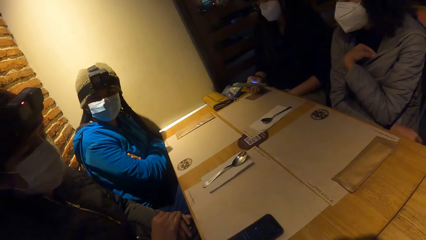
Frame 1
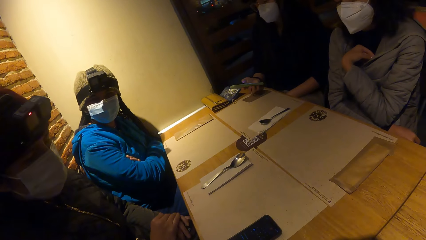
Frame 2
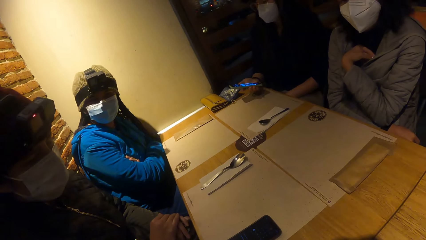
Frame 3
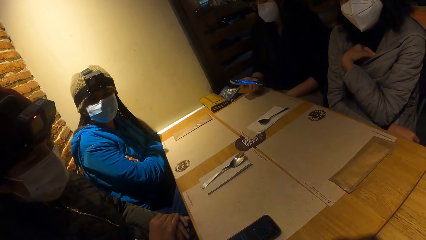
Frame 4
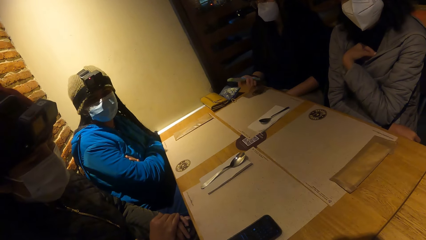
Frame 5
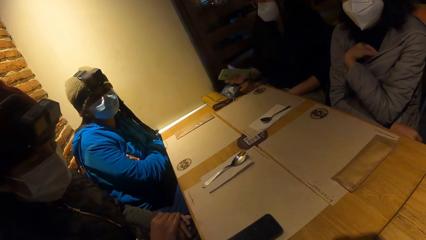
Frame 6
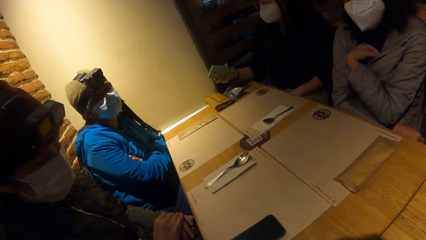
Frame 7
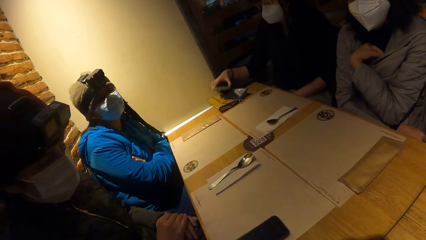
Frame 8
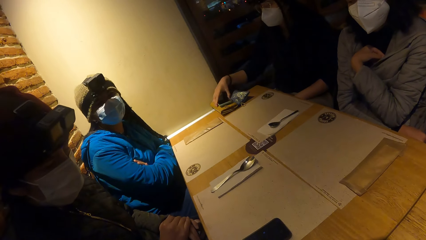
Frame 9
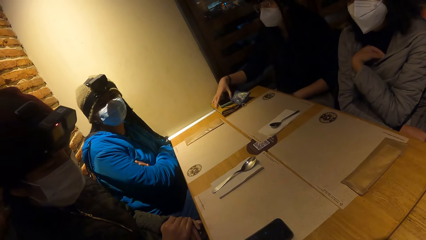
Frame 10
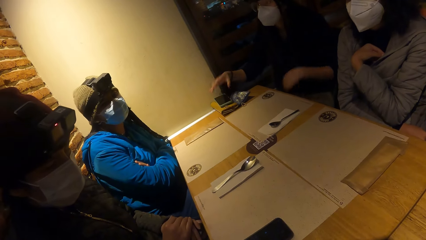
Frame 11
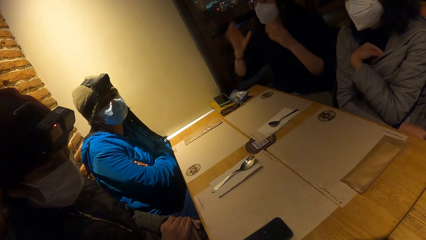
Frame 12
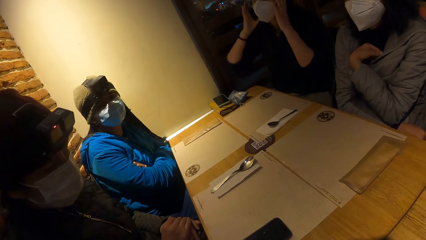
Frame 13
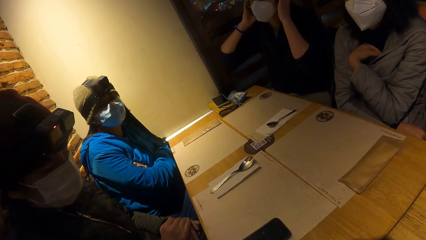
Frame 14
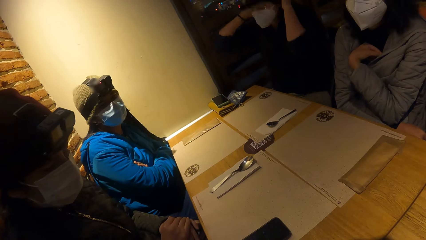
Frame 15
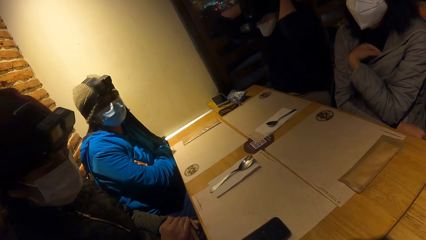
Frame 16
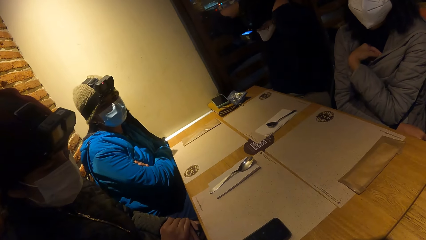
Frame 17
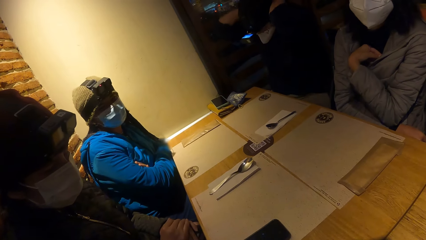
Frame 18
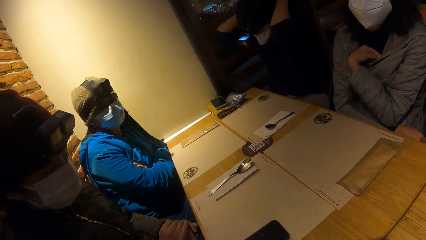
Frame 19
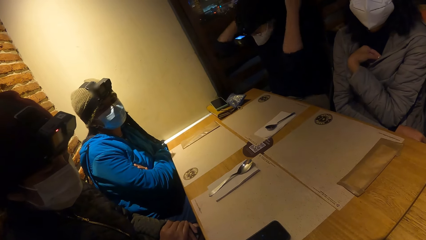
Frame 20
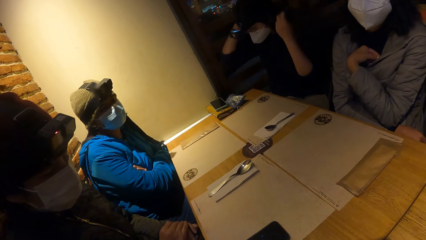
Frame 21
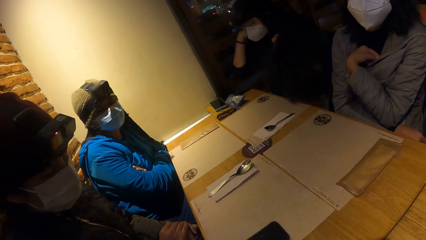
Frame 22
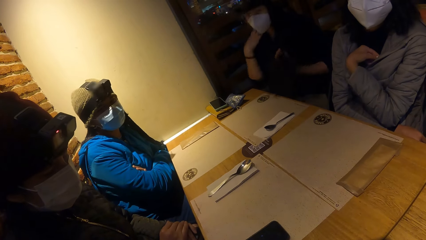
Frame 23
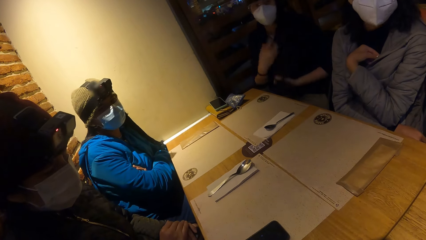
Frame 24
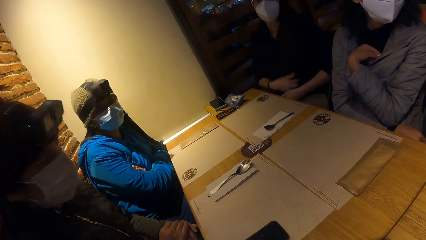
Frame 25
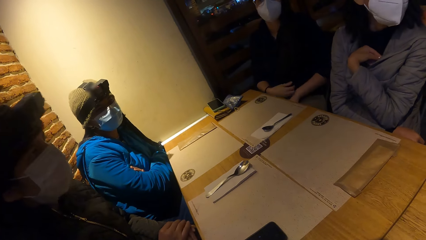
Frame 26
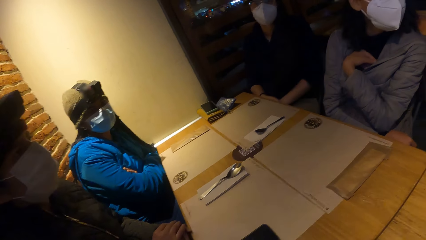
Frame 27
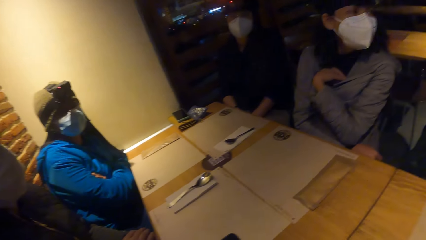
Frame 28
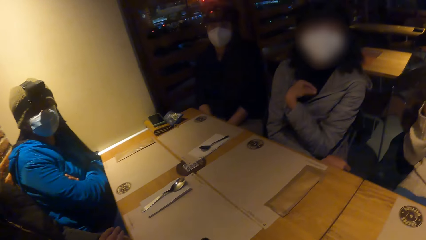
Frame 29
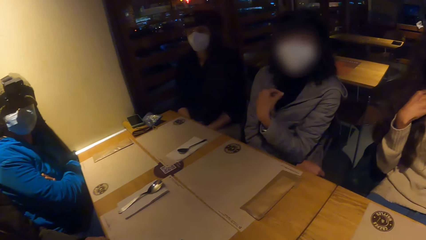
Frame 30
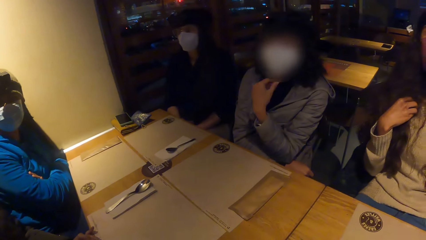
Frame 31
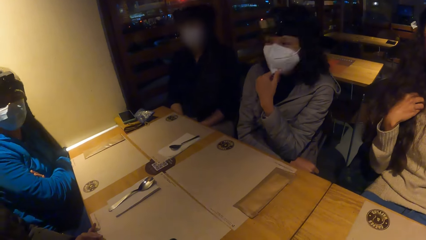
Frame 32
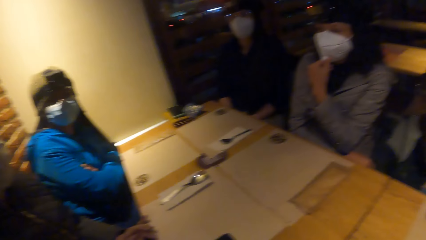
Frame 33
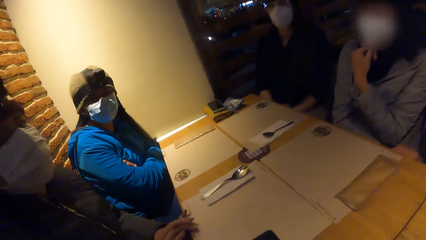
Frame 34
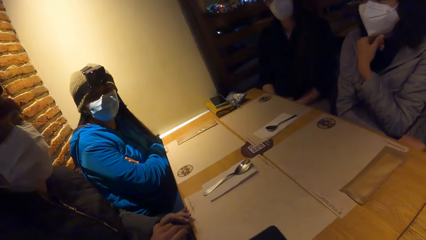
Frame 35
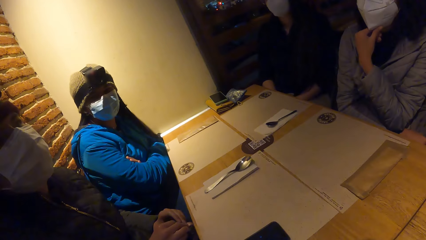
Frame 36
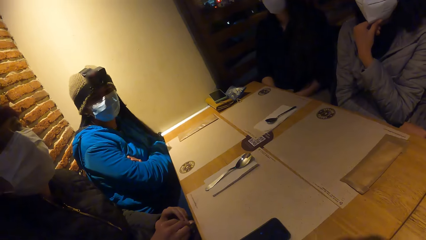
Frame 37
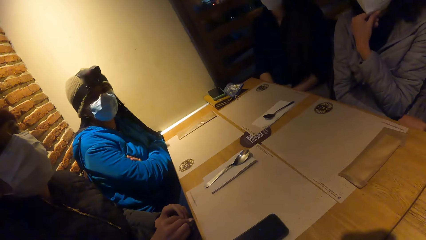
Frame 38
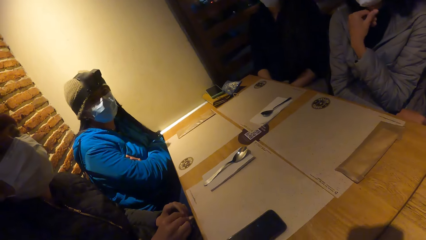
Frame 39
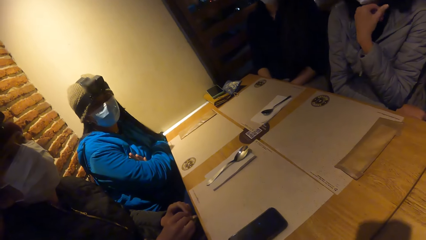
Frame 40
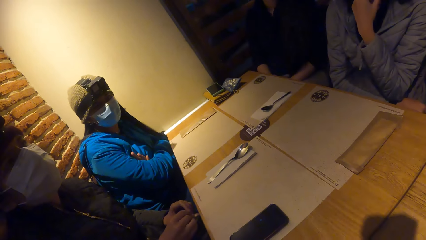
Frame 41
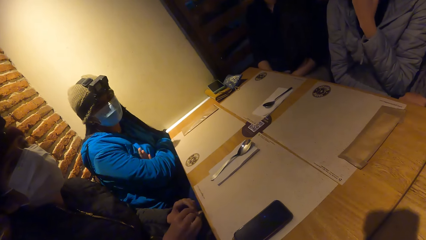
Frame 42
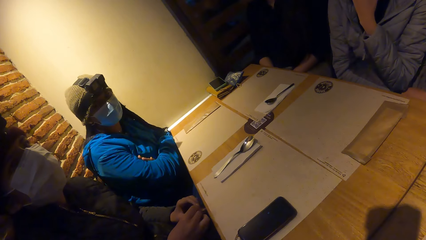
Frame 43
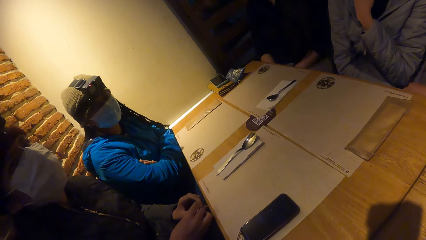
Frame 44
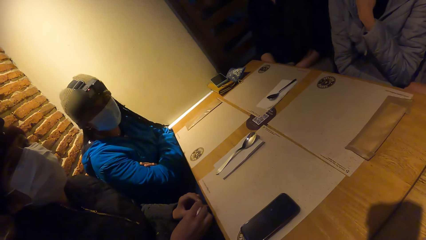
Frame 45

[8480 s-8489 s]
The woman drops the mobile phone on the table with her right hand. She packs her hair with both hands.

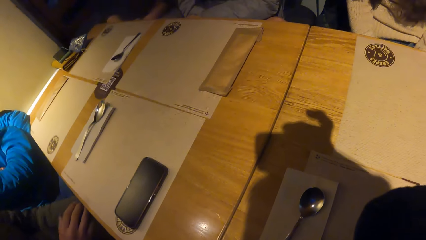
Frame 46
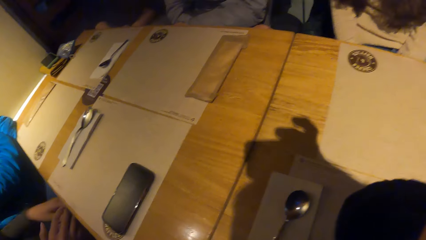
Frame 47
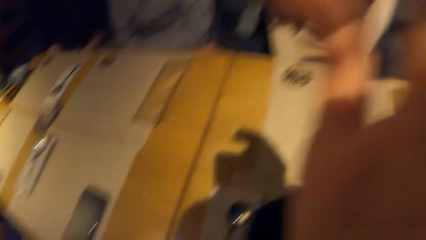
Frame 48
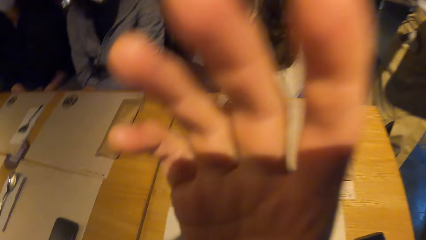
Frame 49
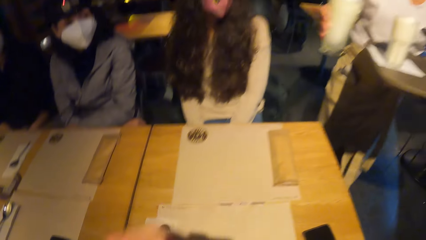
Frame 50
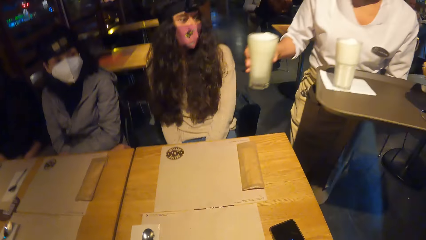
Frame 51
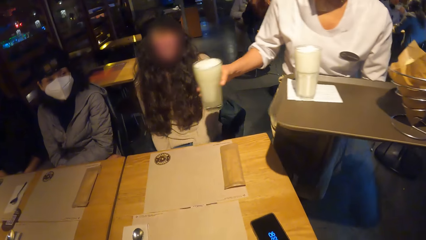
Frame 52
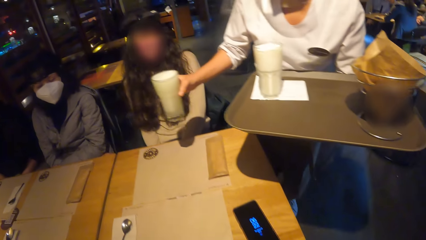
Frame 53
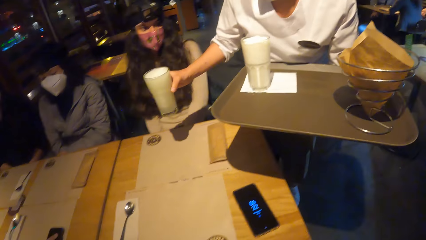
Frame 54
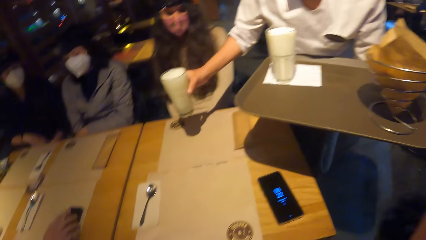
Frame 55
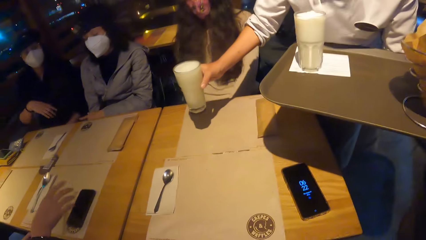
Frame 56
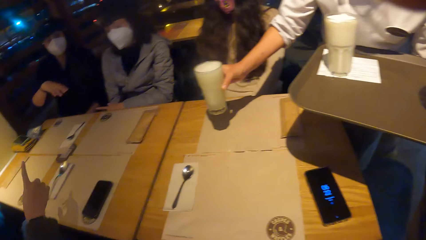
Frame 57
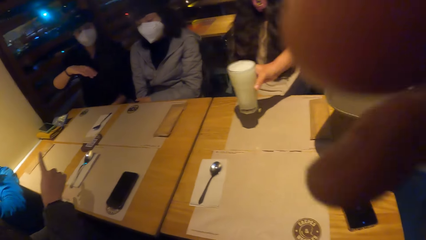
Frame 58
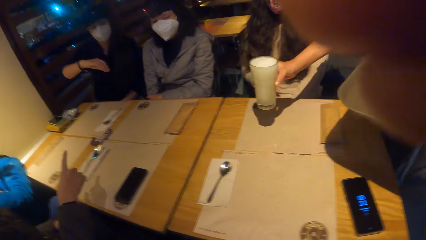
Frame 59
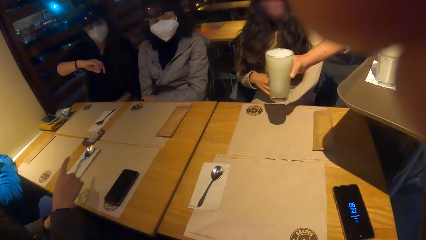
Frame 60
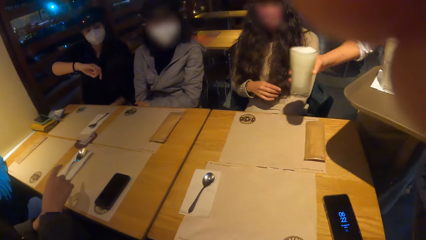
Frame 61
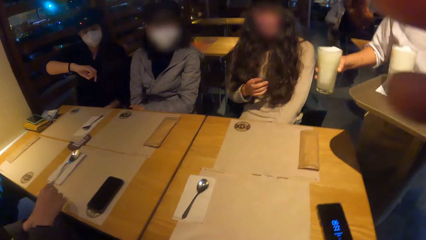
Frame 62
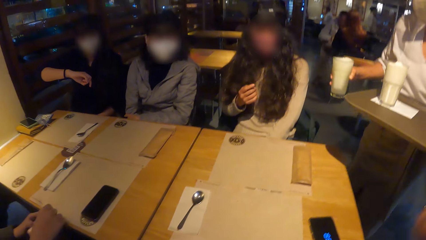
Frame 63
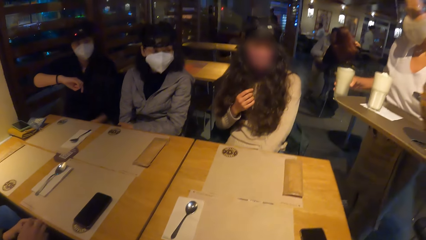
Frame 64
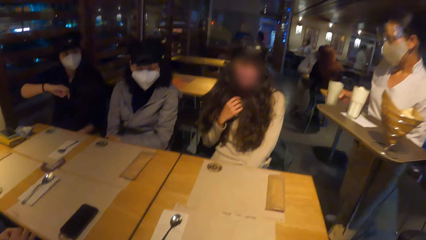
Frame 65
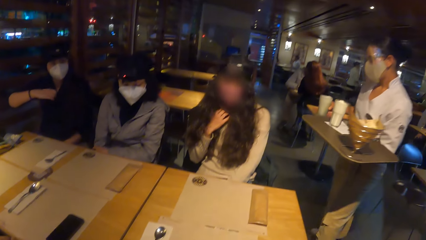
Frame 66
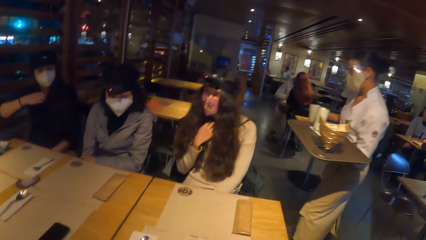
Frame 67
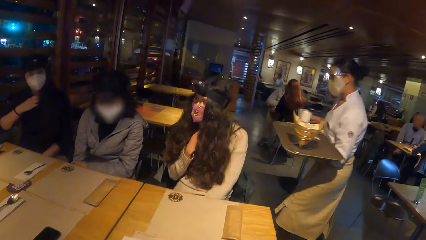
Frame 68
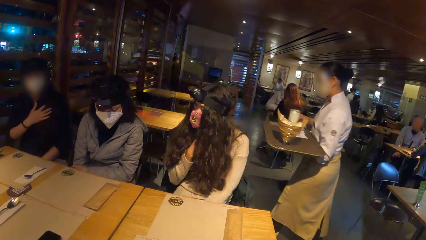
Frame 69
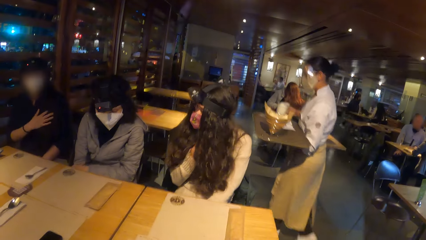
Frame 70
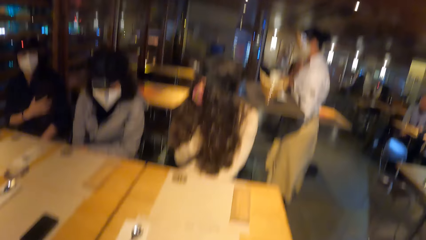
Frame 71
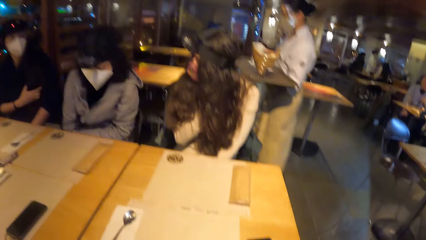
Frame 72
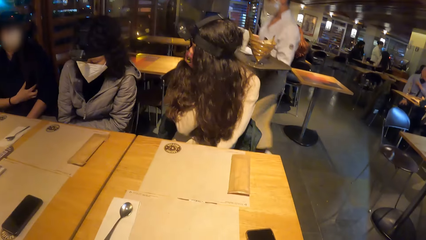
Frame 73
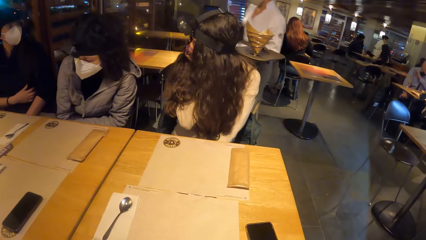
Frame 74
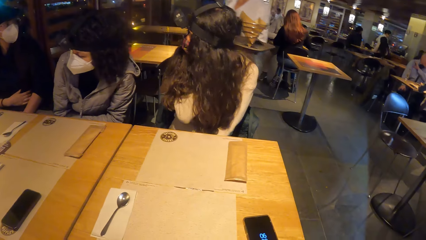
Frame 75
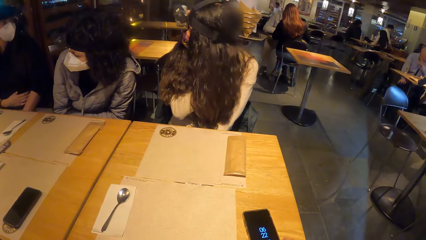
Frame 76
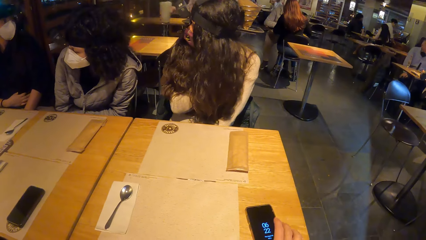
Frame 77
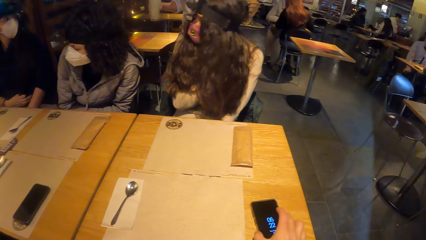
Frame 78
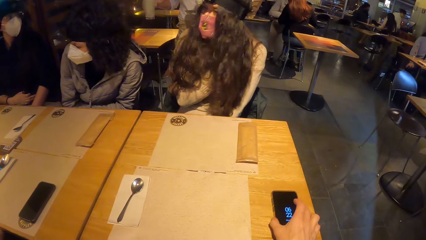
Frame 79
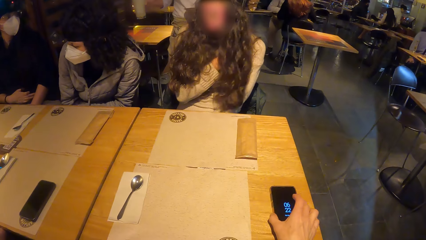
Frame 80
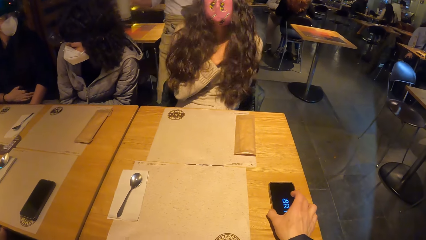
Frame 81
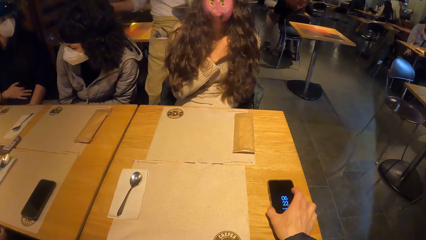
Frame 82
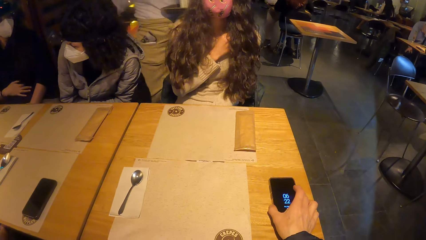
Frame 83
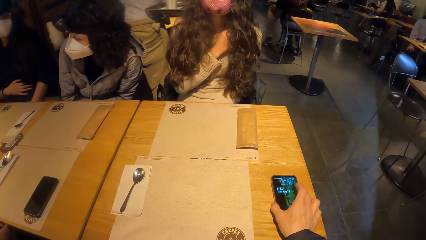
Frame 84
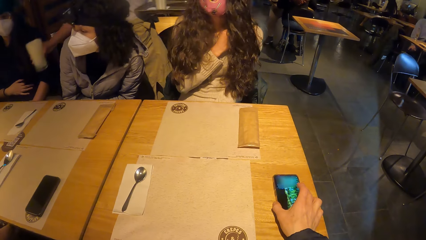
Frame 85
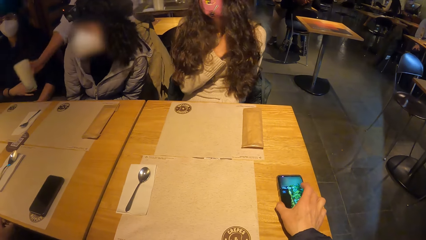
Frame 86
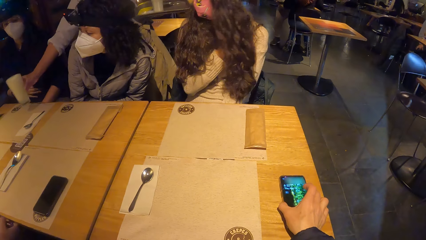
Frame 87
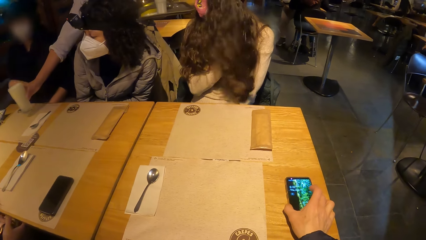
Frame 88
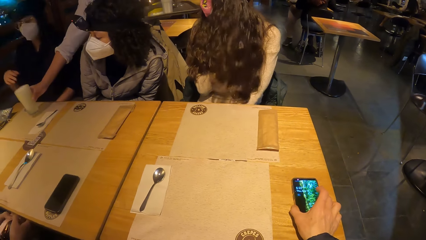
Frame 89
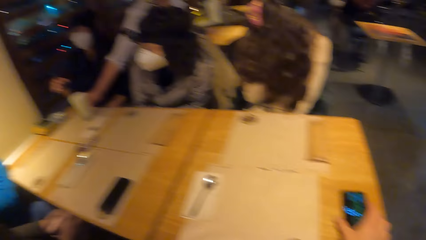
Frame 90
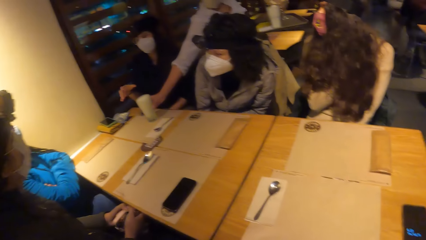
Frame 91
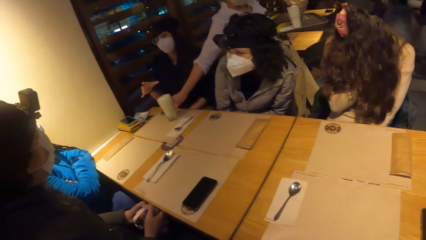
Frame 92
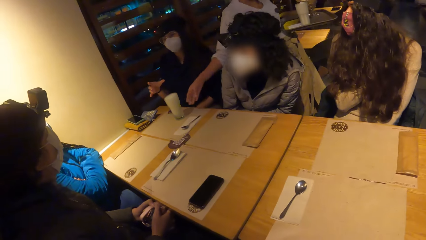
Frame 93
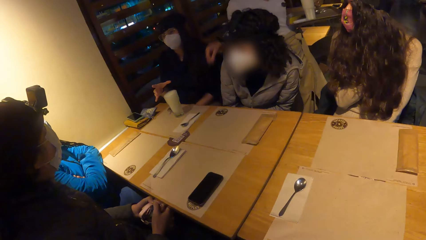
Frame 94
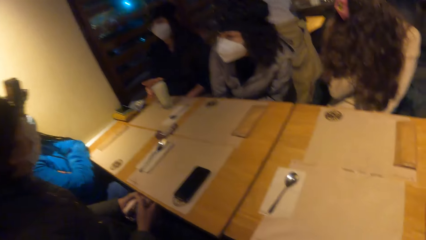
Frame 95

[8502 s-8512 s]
The woman carries a cup of drink in her right hand and a tray in her left hand. The camera wearer operates a mobile phone with his right hand. The woman drops the cup of drink on the table with her right hand. The camera wearer touches the phone.
